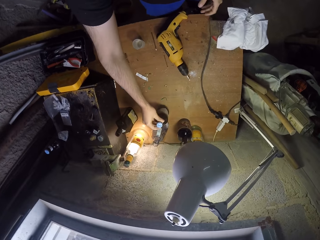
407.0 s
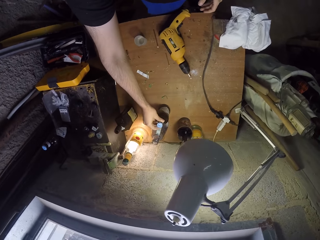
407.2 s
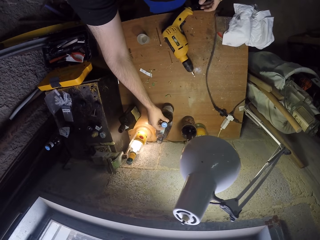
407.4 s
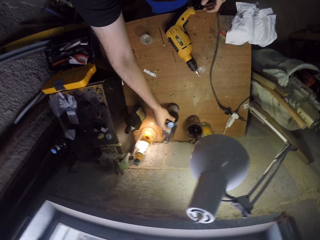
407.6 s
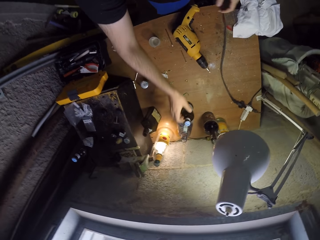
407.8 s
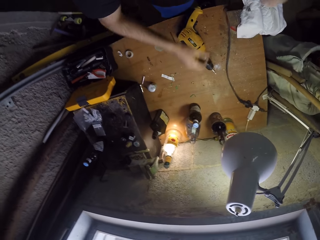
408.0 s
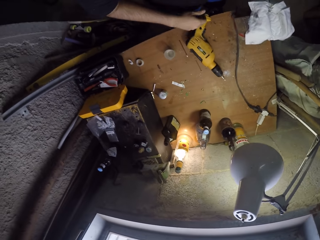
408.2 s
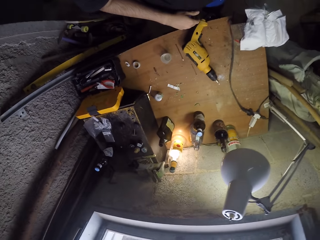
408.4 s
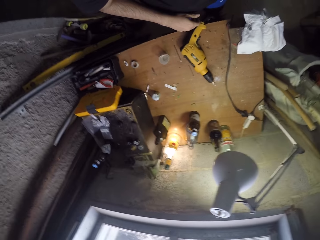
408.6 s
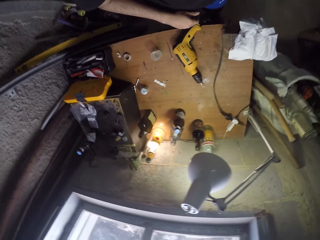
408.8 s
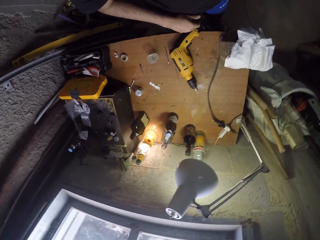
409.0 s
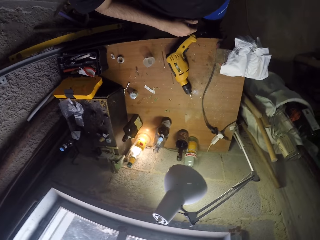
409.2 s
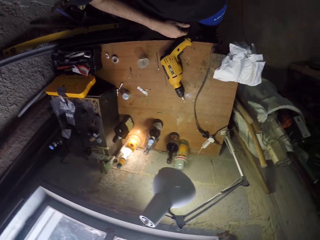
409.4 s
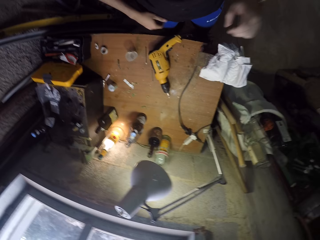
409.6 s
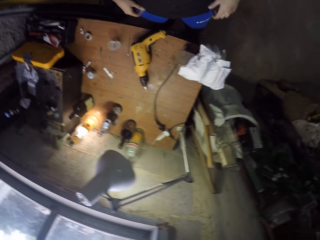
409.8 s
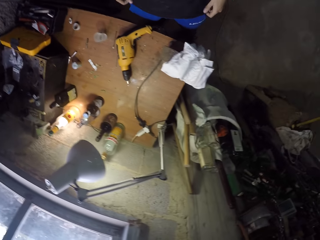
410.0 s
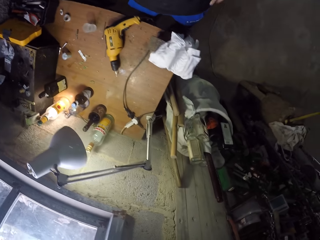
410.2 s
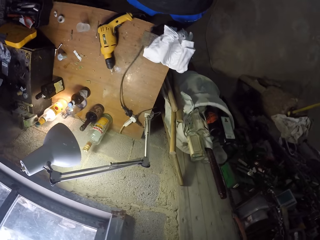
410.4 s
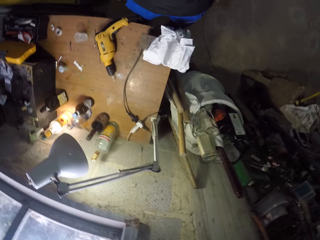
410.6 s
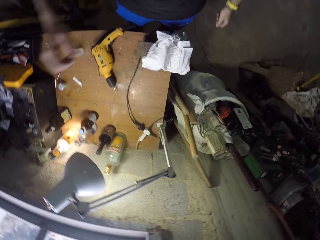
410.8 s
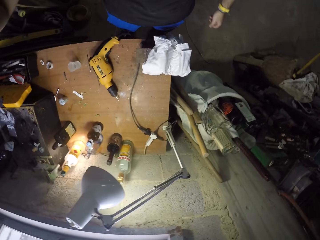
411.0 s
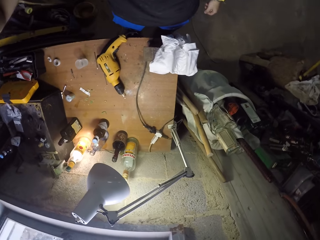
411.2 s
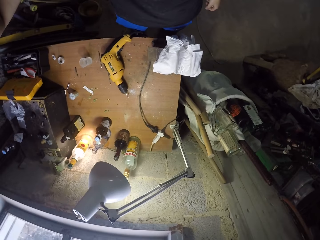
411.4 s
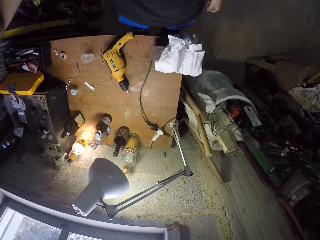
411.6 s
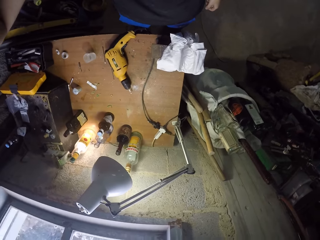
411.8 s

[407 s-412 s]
The camera wearer drops the bottle on the table with his right hand. He looks around.
